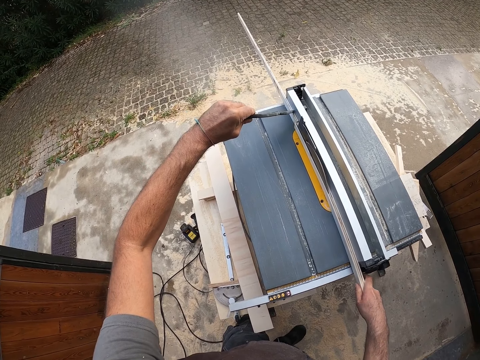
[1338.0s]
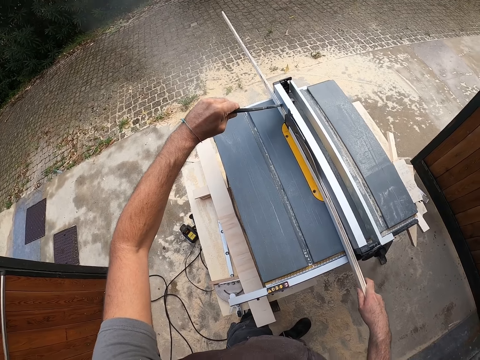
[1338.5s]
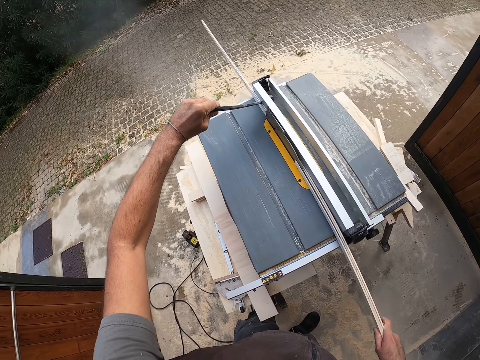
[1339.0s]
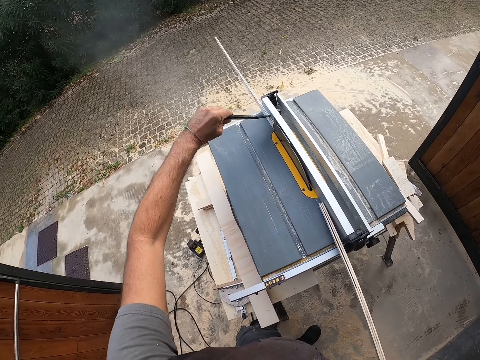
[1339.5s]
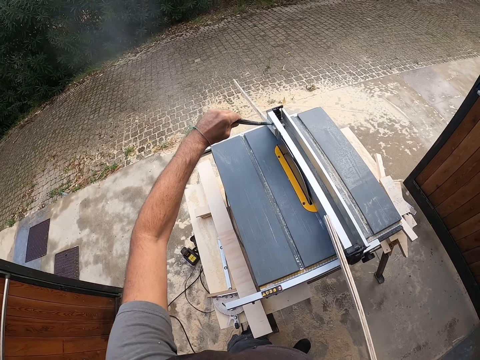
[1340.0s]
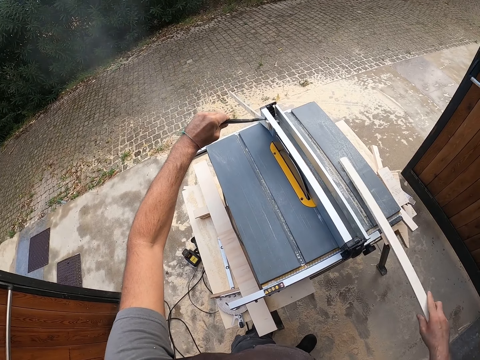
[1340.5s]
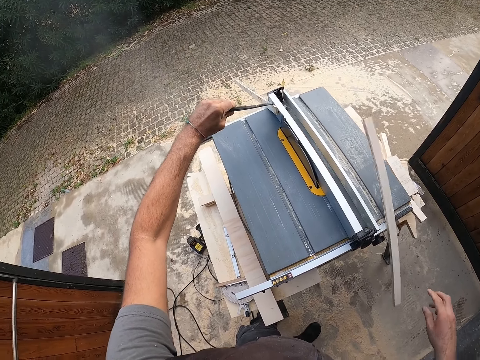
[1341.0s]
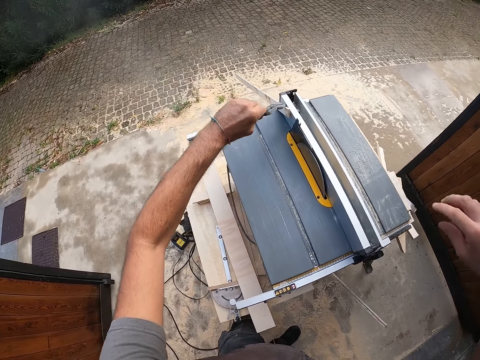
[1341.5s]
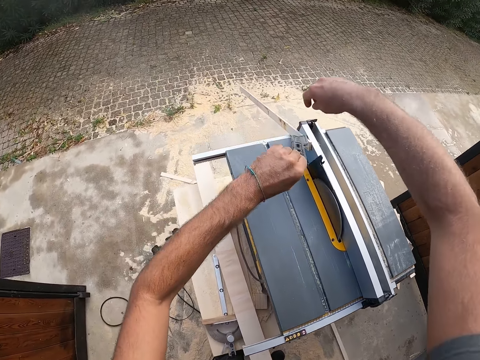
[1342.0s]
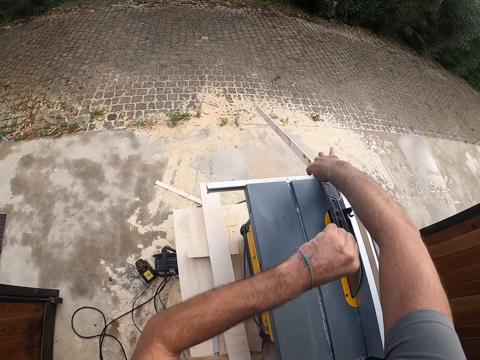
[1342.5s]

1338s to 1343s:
The camera wearer removes the piece of wood from the table saw machine. He drops the wood in his right hand on the table saw. He picks up the piece of wood.

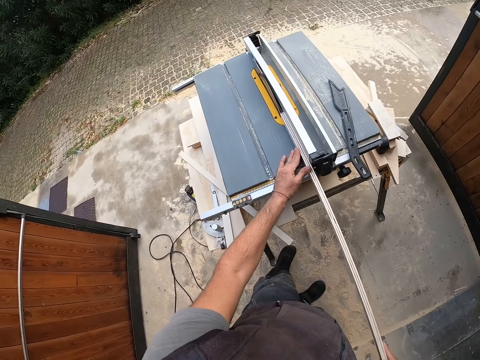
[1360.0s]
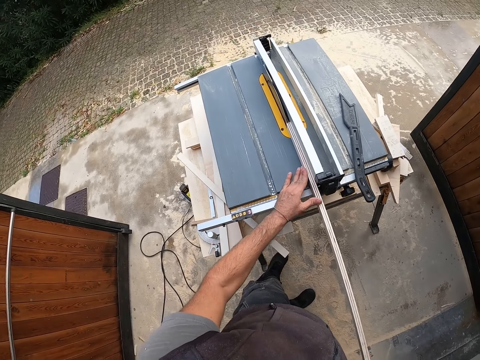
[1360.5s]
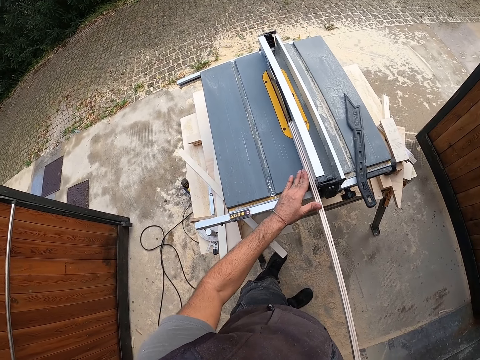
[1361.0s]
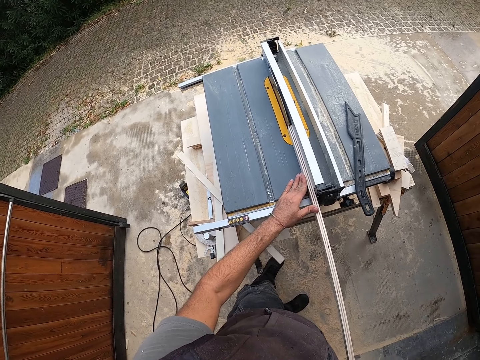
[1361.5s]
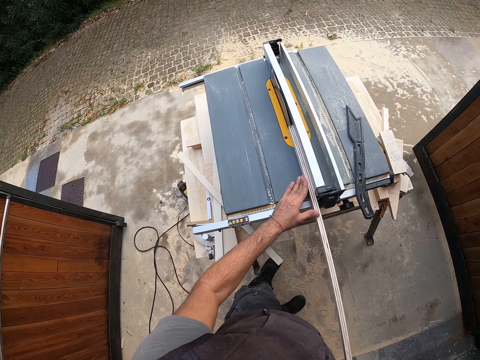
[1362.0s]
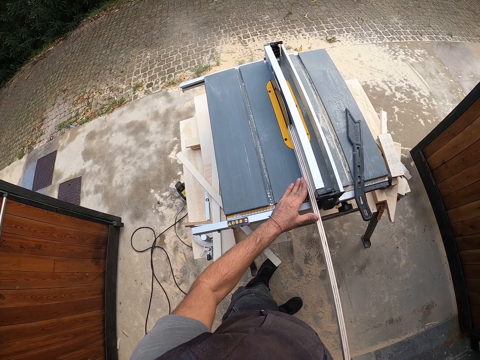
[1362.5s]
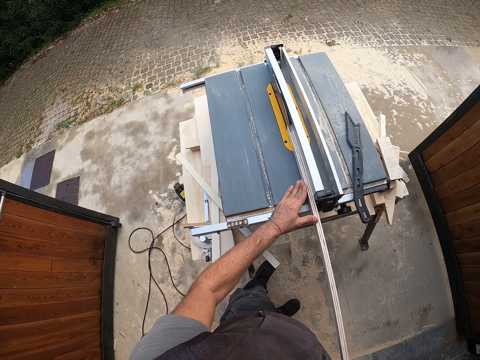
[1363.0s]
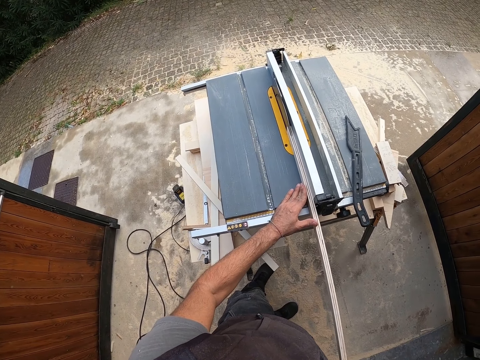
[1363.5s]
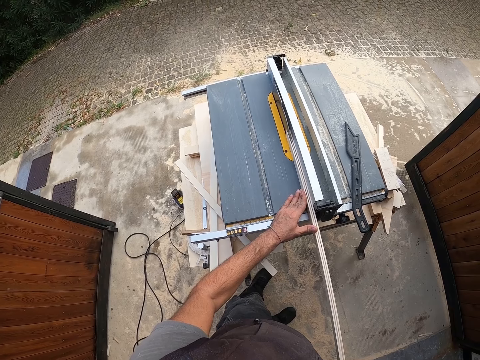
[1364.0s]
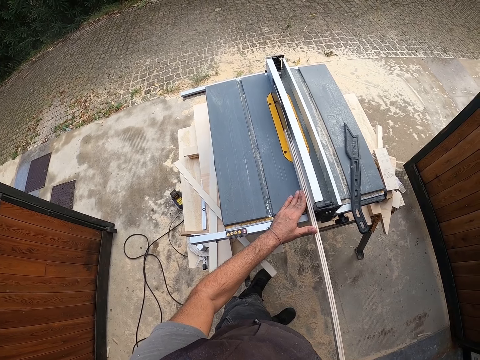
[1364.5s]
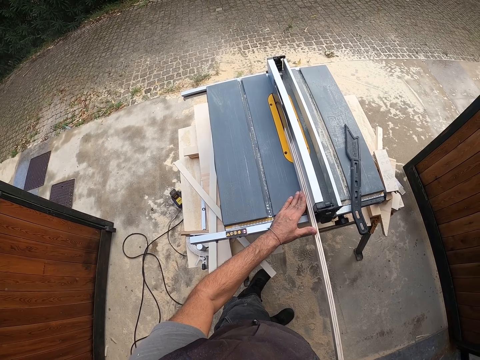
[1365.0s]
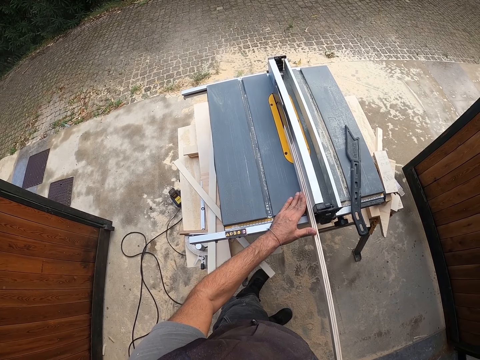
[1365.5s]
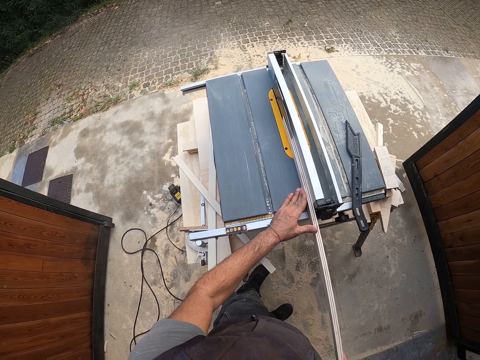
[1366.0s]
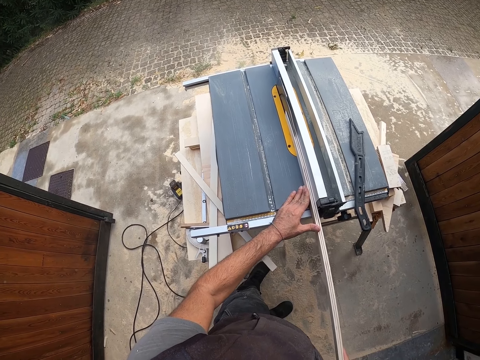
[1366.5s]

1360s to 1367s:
The camera wearer splits the wood with the table saw.

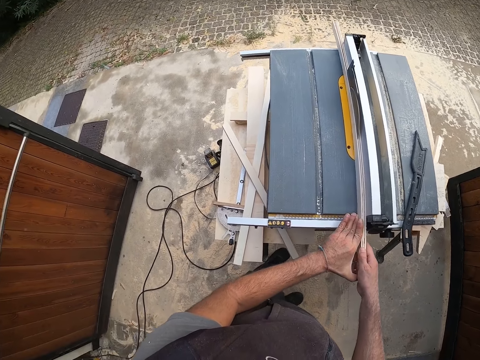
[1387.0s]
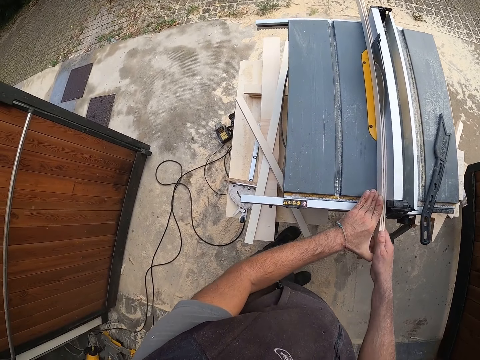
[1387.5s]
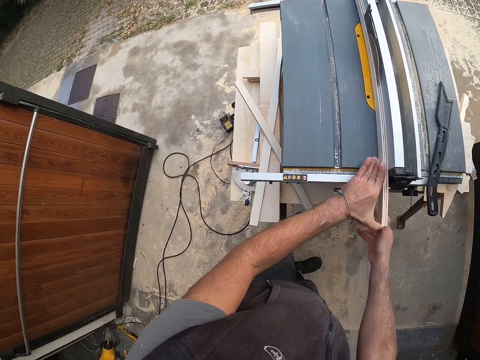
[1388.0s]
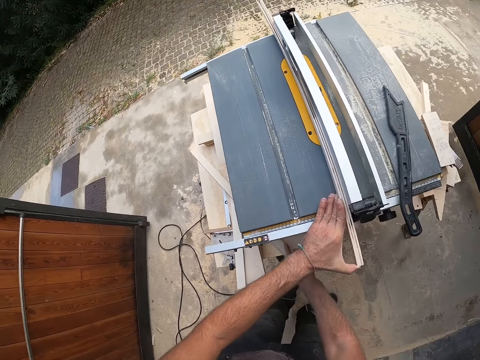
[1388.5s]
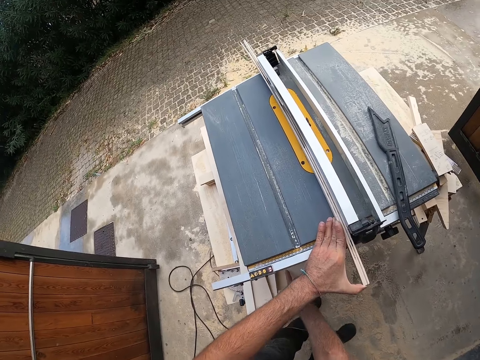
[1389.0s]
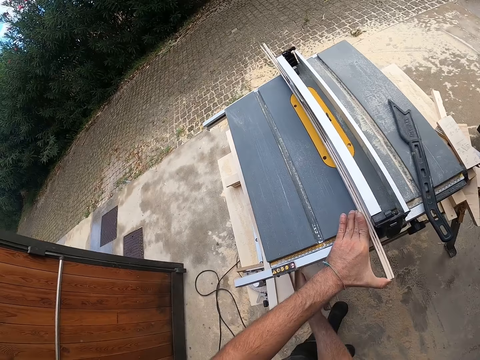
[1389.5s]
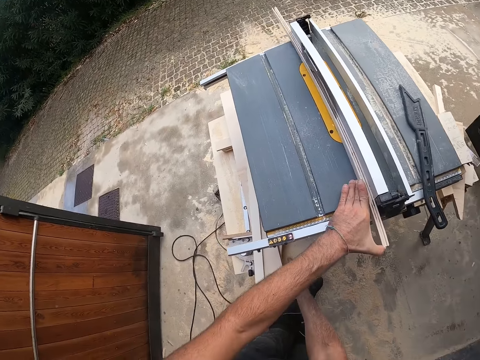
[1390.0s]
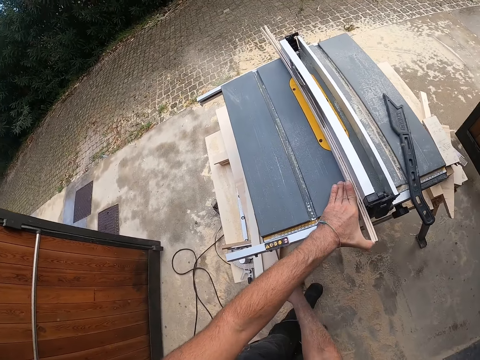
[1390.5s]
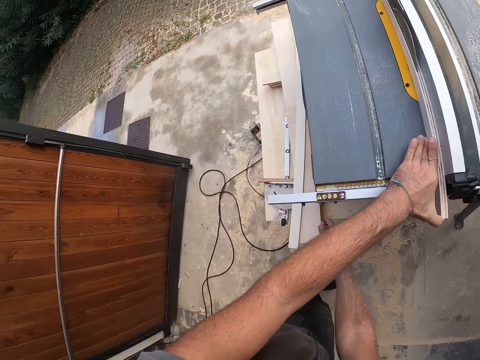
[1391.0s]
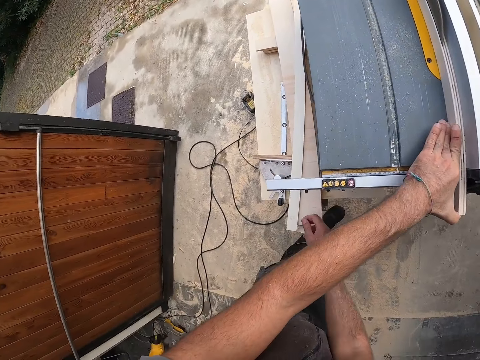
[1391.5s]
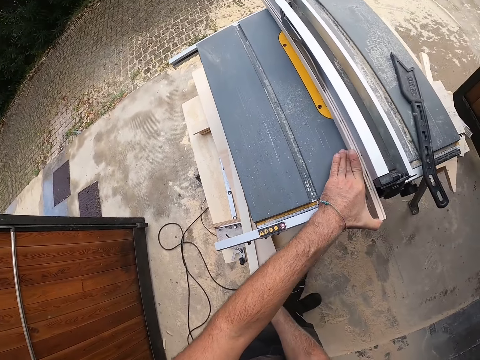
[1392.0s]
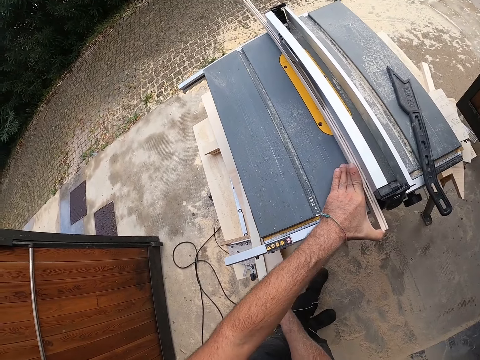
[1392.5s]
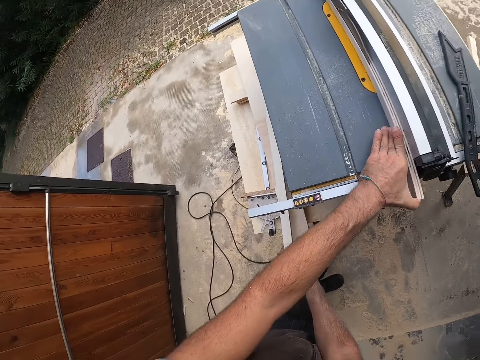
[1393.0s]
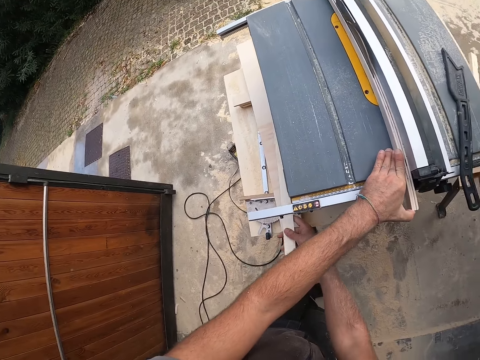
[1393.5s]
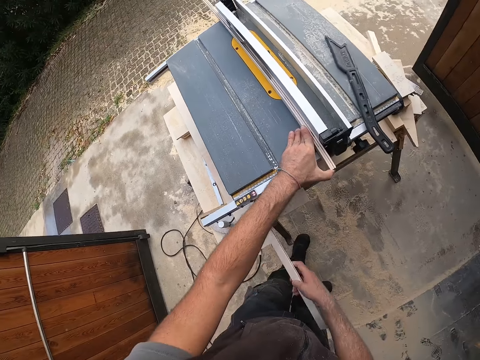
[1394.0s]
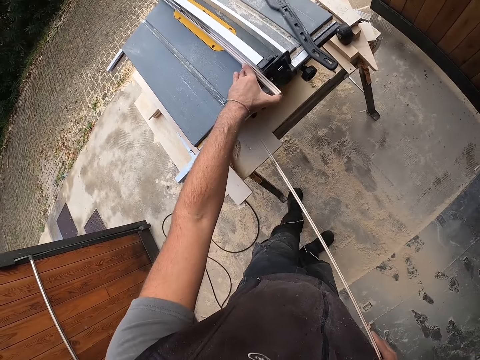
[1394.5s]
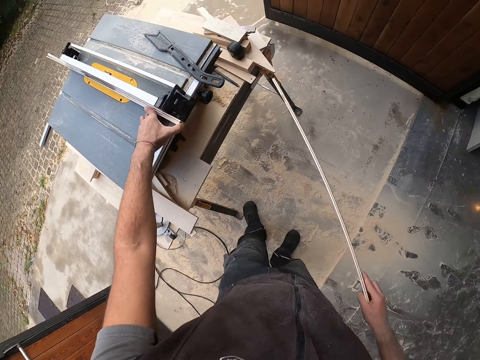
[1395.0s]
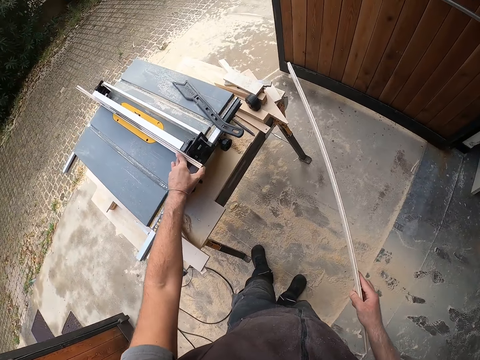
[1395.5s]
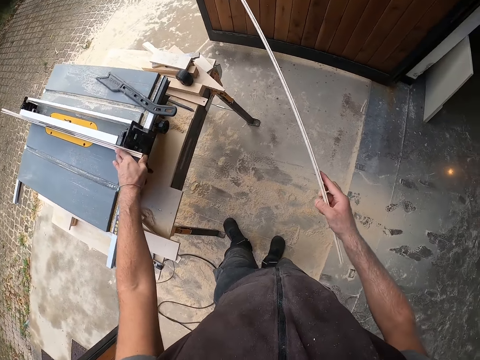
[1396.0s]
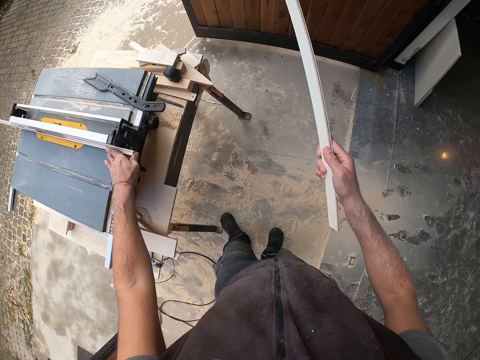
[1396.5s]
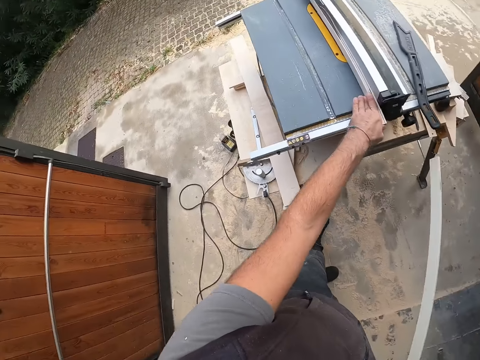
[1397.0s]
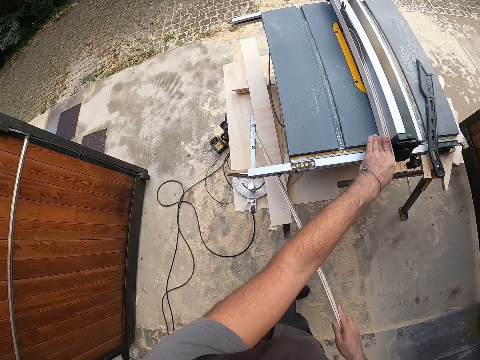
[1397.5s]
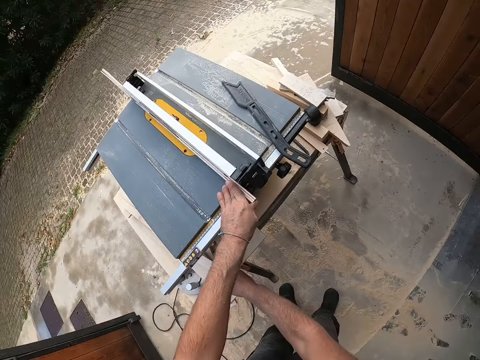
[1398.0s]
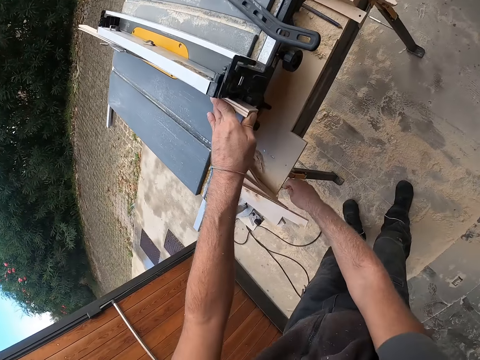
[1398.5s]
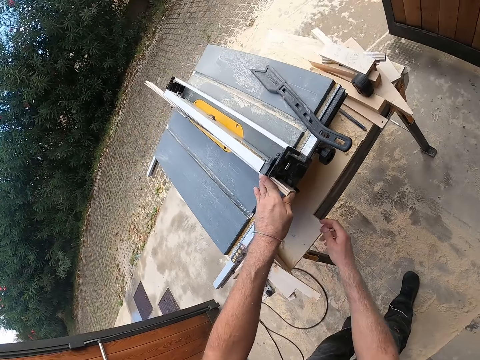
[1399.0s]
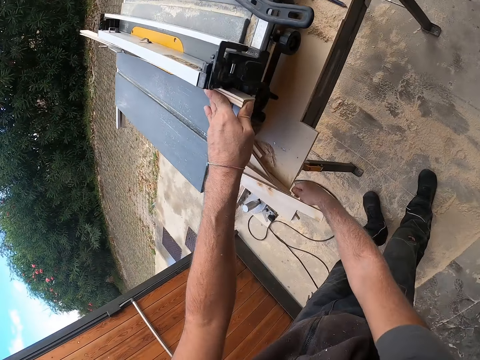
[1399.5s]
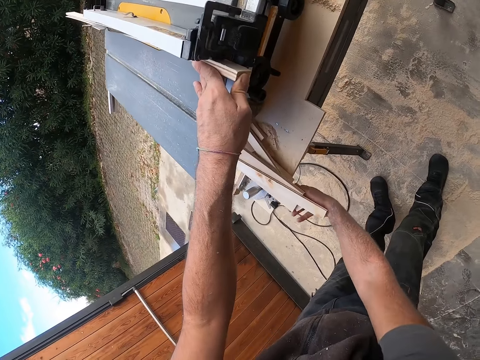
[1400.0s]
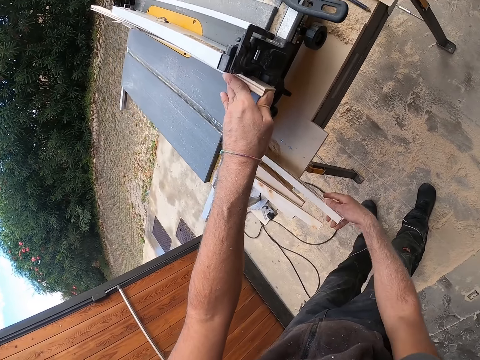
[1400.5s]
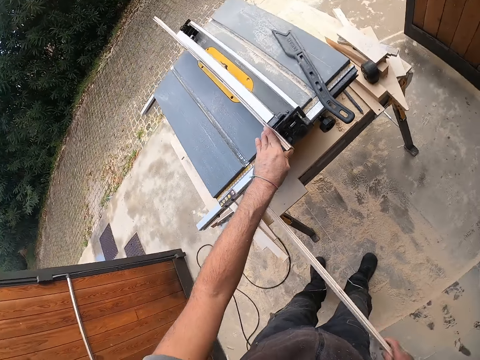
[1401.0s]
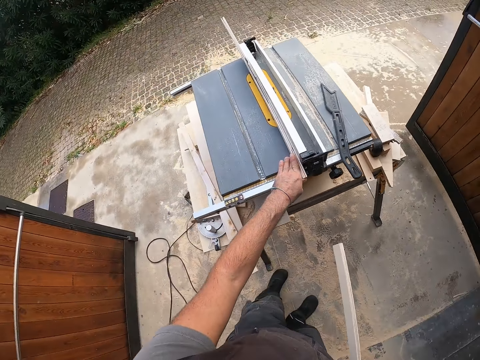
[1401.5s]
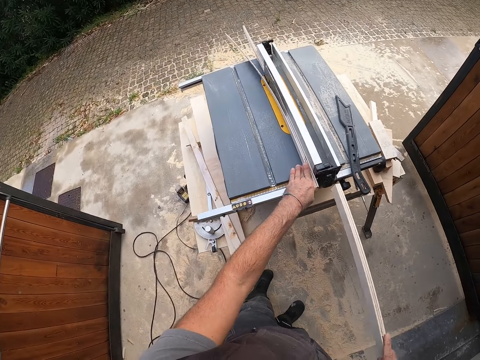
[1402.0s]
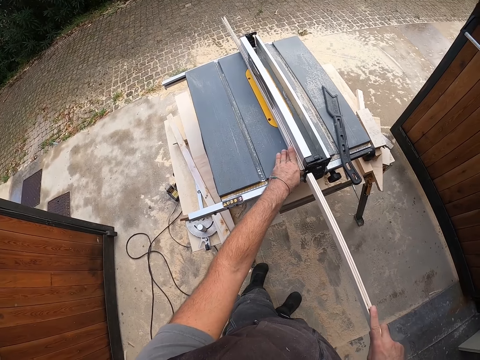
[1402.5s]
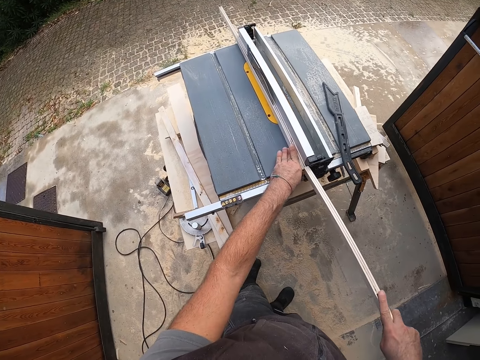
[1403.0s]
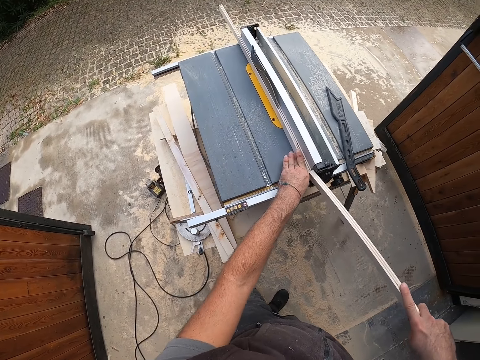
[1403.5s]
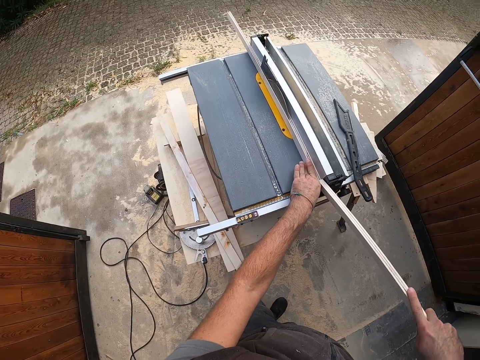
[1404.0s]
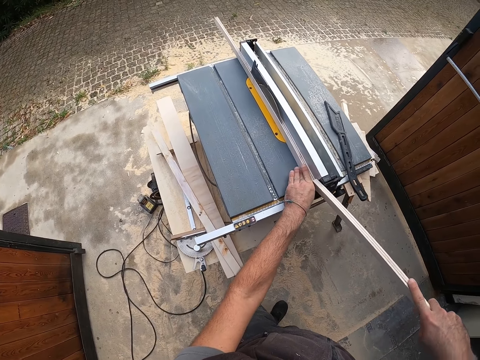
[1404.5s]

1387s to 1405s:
The camera wearer picks up the piece of wood under the table with his right hand. He drops the piece of wood under the table. He picks up a piece of wood under the table with his right hand. He pushes the wood with another wood.
